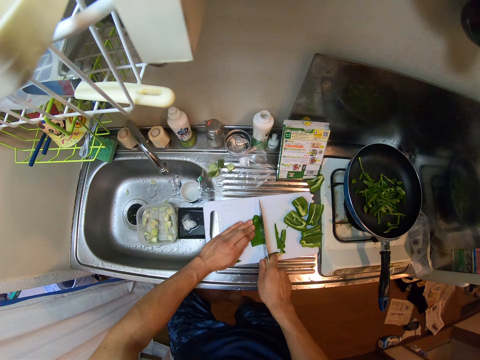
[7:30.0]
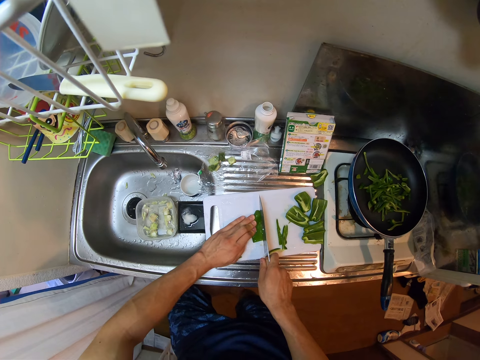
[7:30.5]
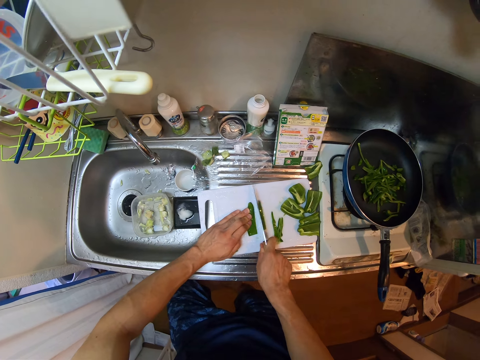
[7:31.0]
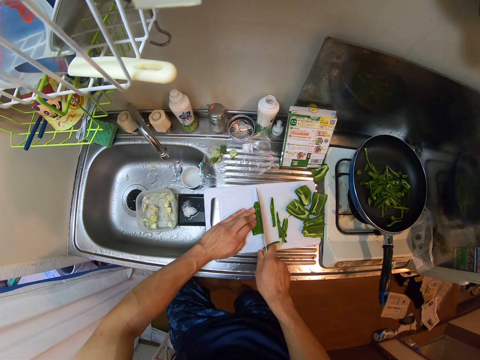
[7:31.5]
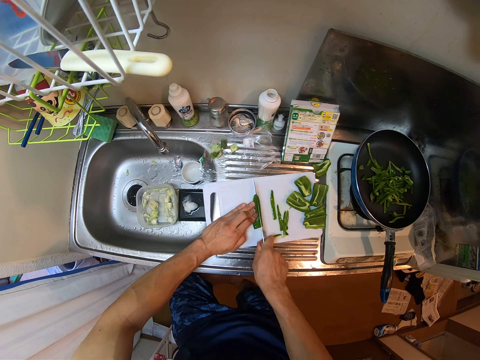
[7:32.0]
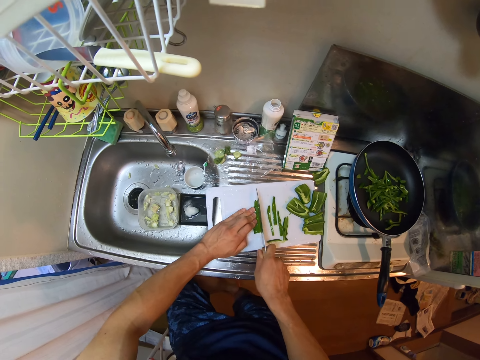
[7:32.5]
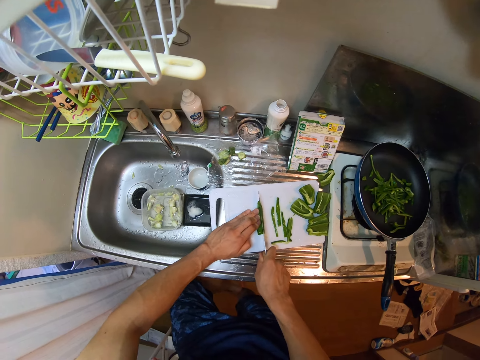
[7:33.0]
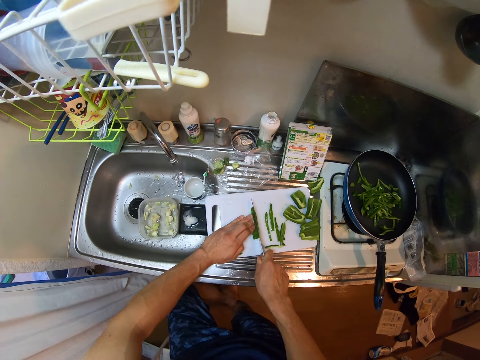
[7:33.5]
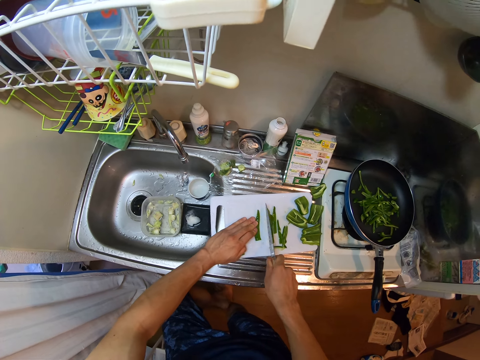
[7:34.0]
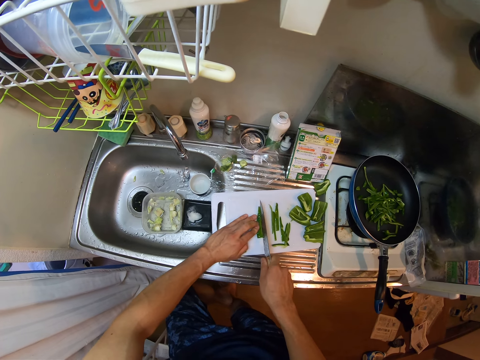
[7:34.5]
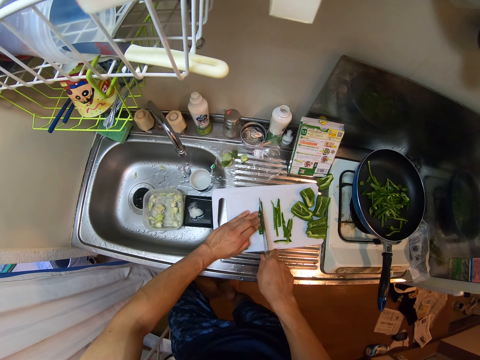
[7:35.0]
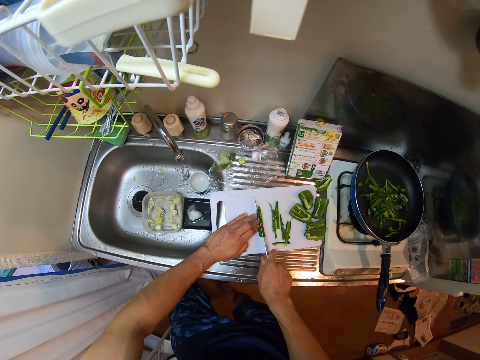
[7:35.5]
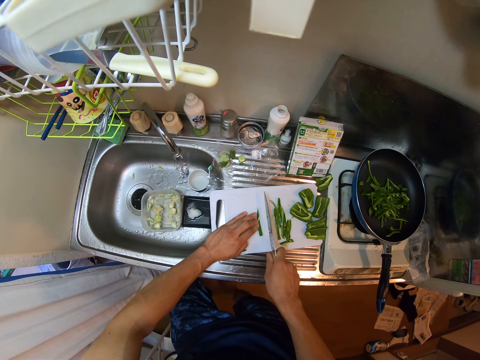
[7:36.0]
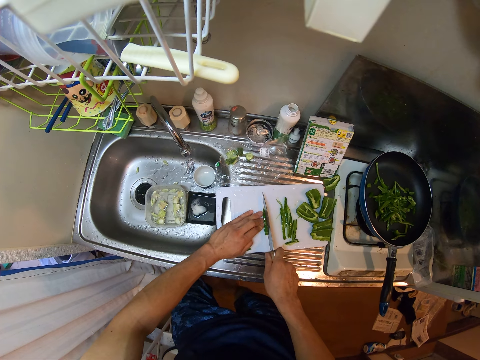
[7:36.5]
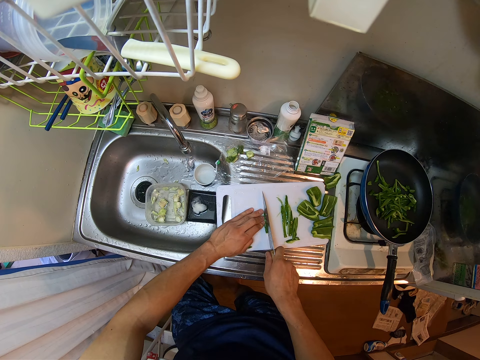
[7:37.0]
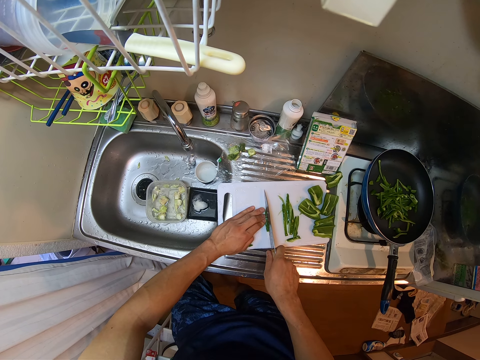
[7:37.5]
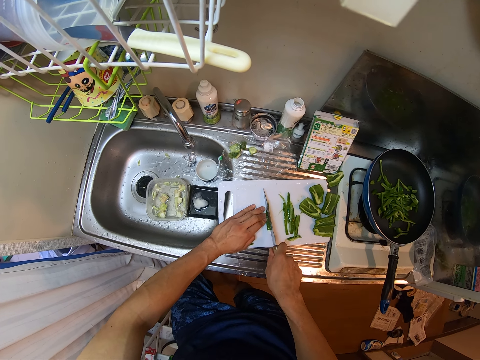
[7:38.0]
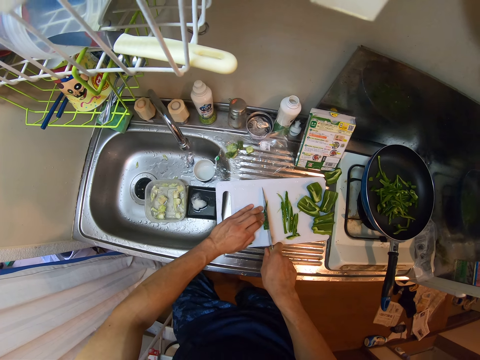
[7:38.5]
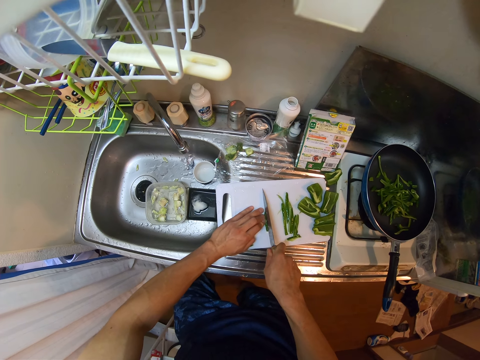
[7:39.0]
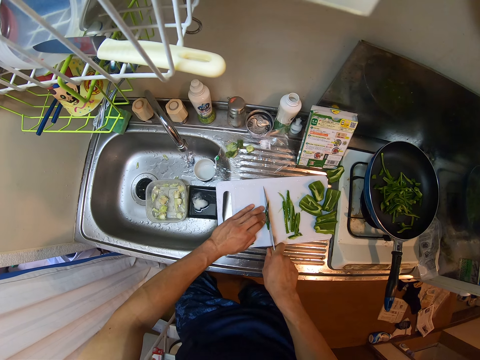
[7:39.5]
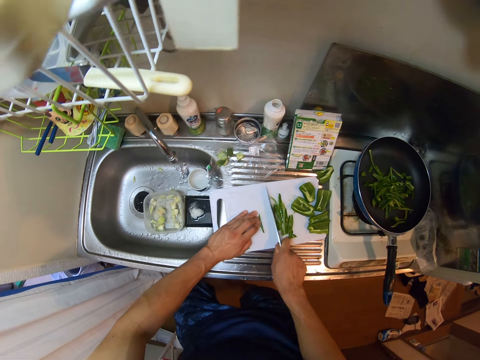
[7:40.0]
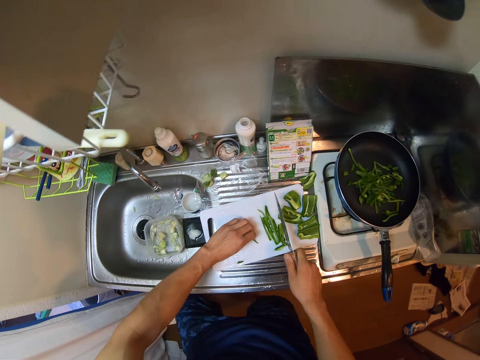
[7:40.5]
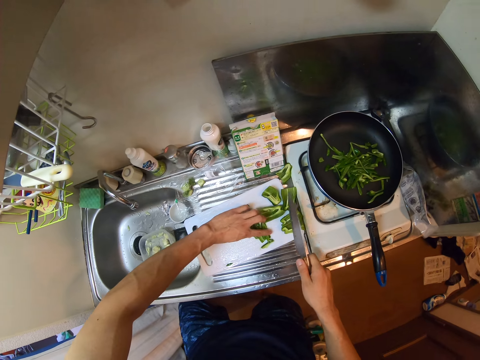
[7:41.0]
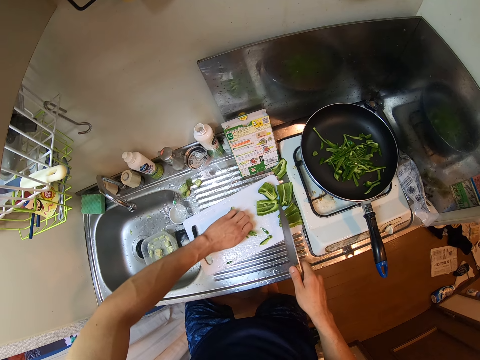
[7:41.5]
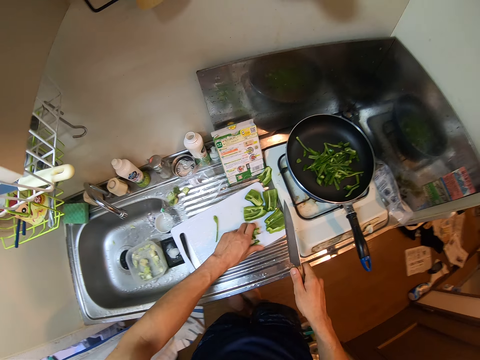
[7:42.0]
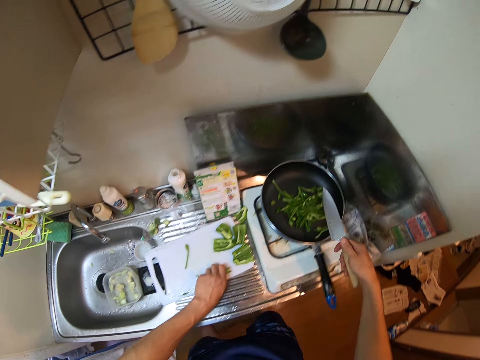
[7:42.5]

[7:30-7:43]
The camera wearer collects the pieces of bell pepper from the chopping board.

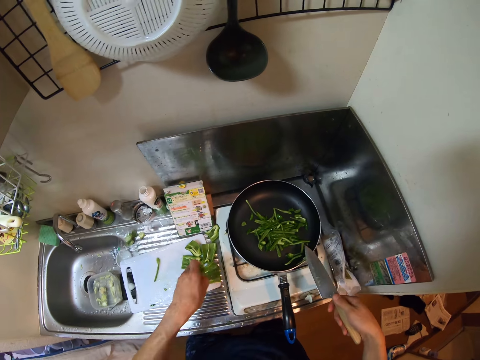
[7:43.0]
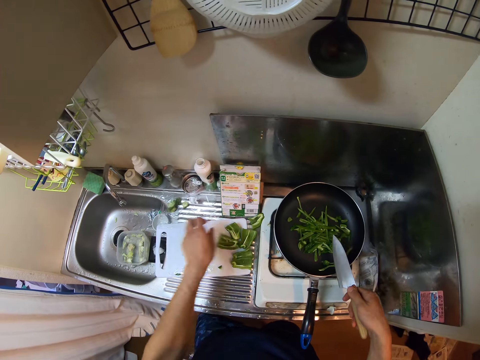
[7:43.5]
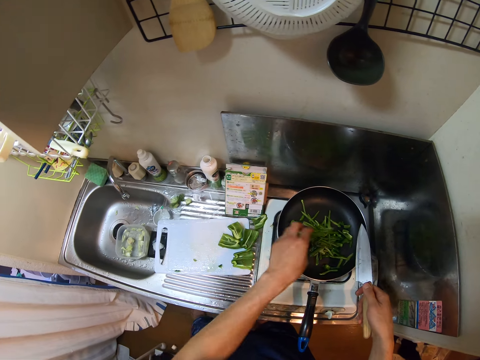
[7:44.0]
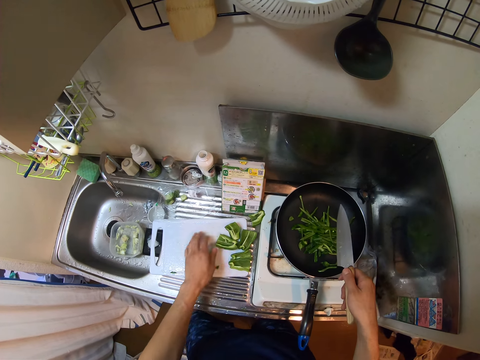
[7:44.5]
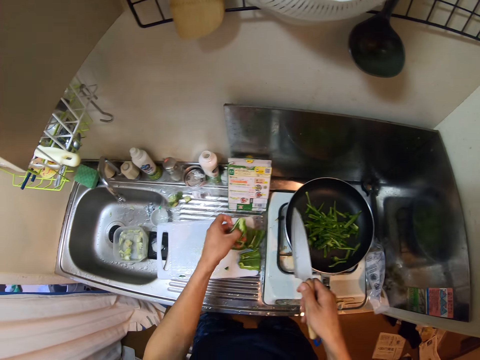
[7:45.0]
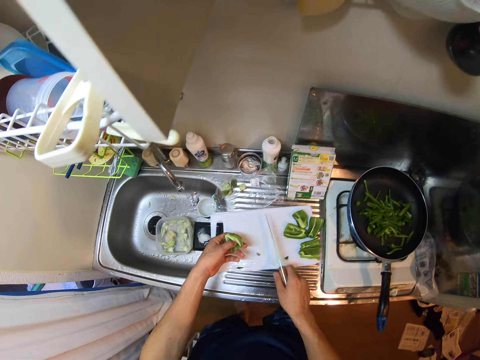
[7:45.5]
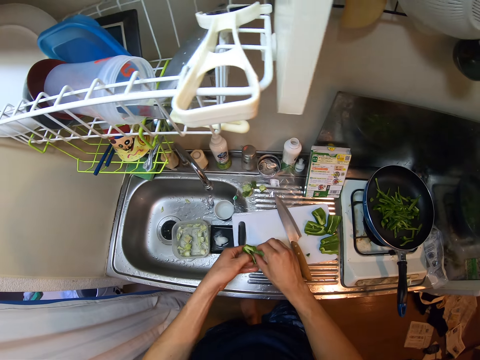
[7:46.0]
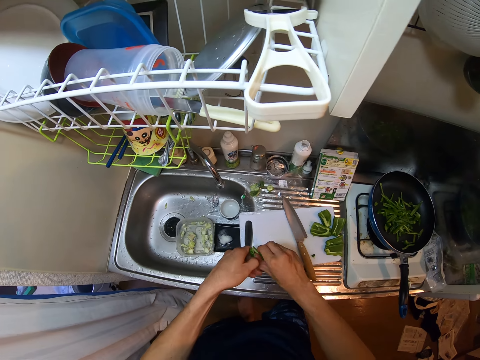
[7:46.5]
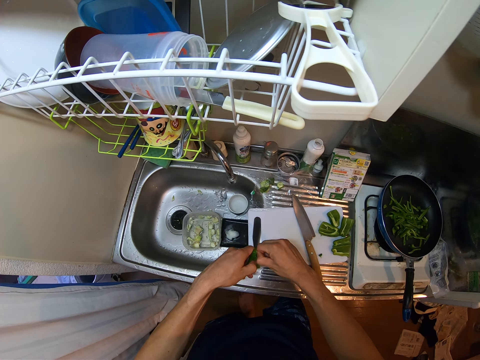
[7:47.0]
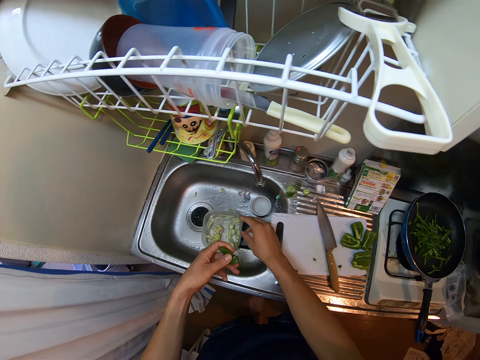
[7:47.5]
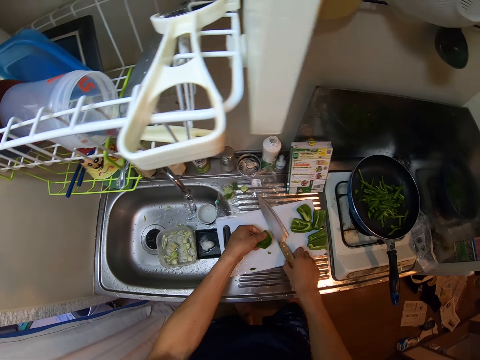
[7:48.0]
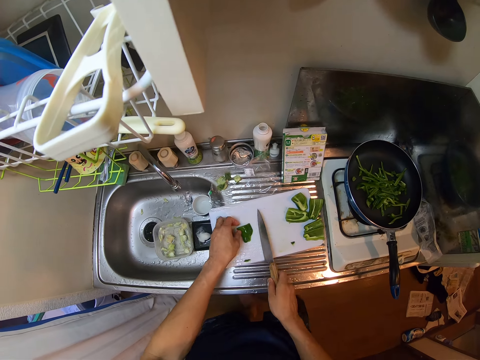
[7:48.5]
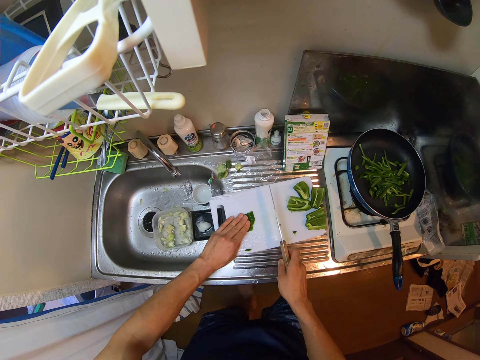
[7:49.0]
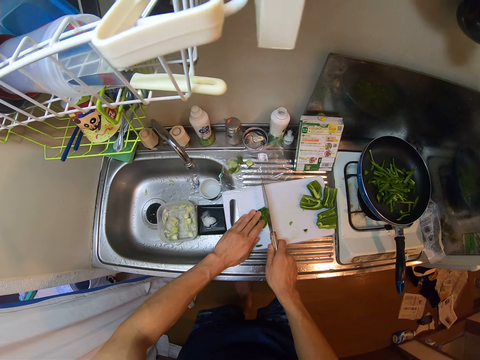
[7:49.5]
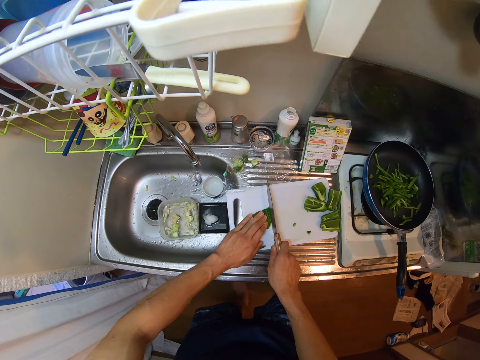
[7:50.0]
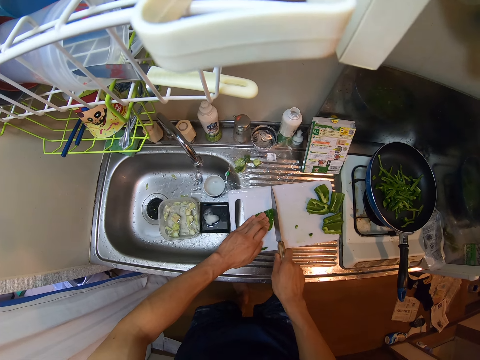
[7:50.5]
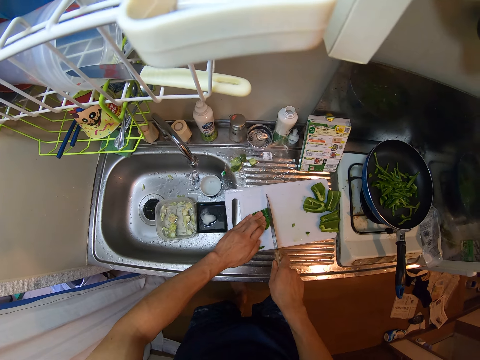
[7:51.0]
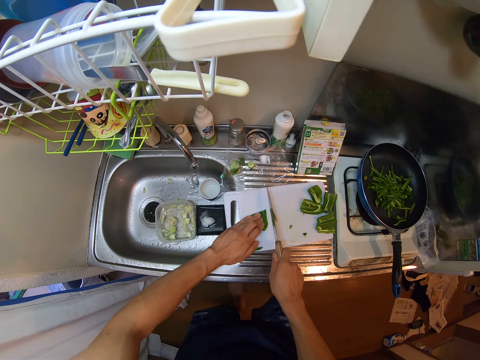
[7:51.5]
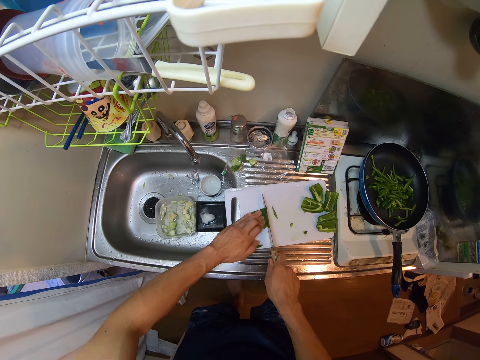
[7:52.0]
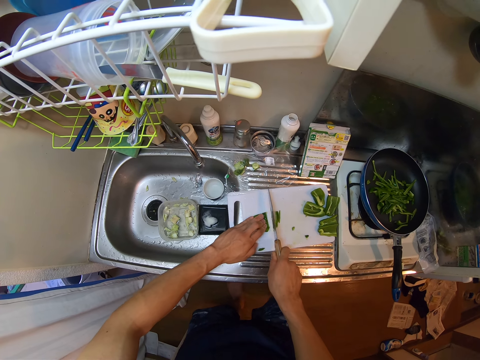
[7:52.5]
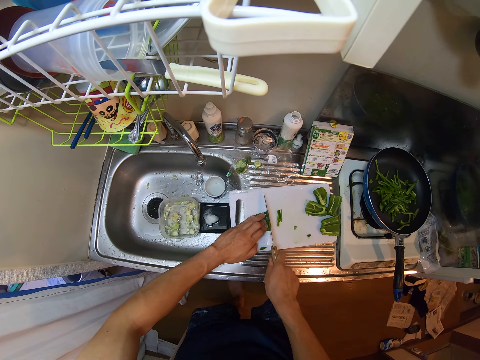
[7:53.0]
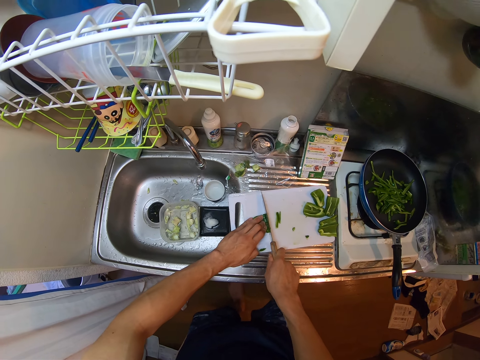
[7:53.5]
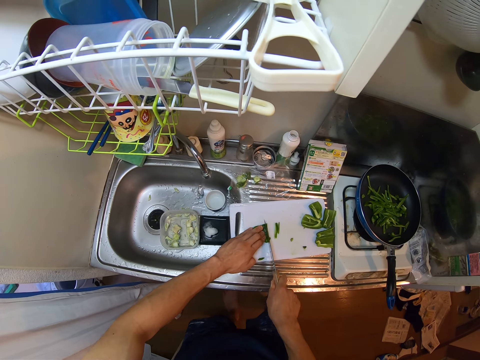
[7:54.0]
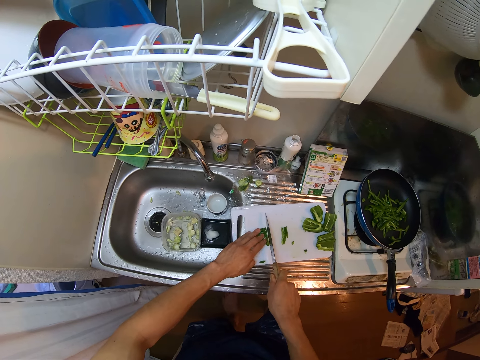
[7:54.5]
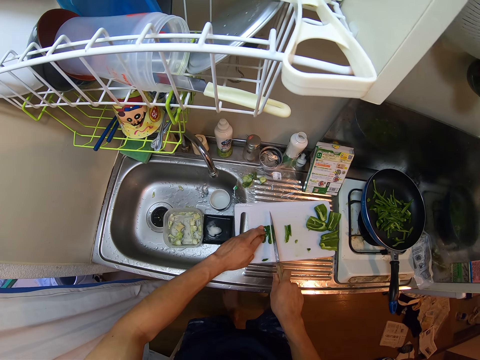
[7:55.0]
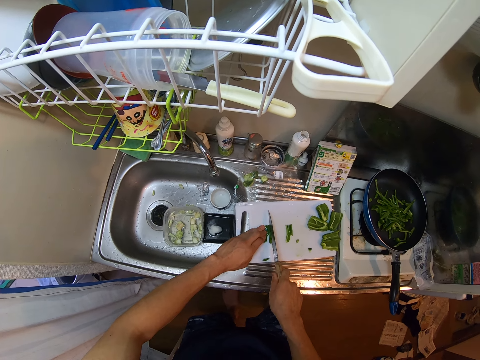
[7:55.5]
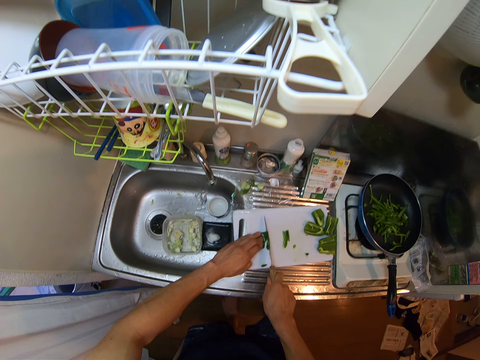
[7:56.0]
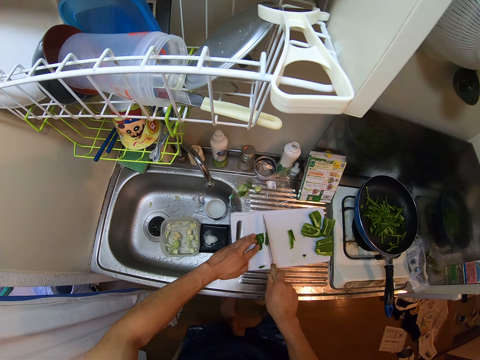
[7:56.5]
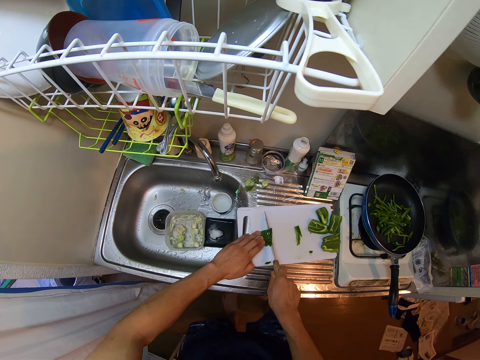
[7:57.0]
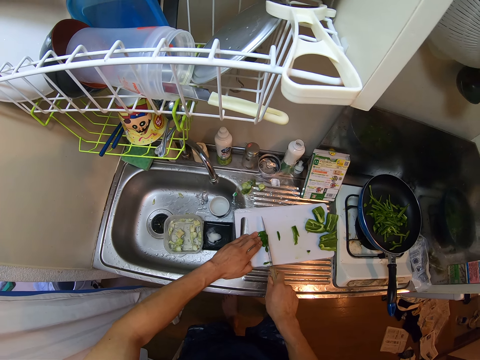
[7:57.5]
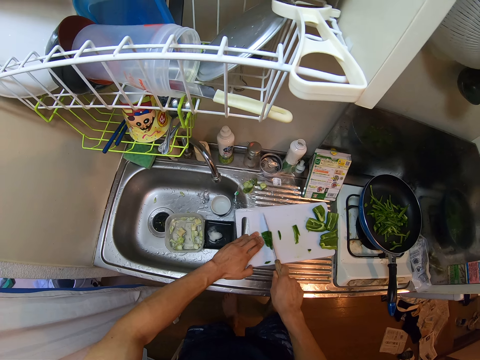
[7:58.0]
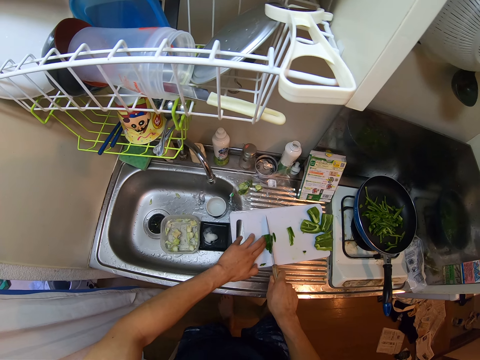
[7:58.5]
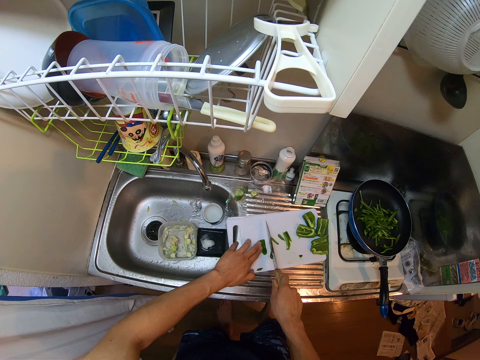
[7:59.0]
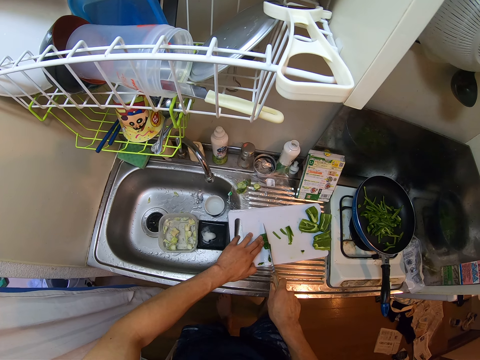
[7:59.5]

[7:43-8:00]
The camera wearer wipes the knife with the frying pan. They scratch the mouth of the knife to the top of the frying pan. They put the pieces of bell pepper in the frying pan on the electric cooker. They pick up the pieces of bell pepper from the chopping board. They put the pieces of bell pepper in the frying pan. They move the chopping board on the sink. They pick up another bell pepper from the chopping board. They put the knife on the chopping board. They remove the seeds of the bell pepper. They put the seeds into the plastic container. They pick up the knife from the chopping board. They put the bell pepper on the chopping board. They hold the bell pepper on the chopping board. They cut the bell pepper into small pieces with the knife.
